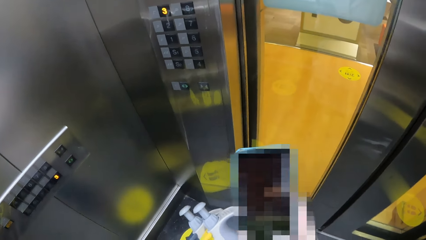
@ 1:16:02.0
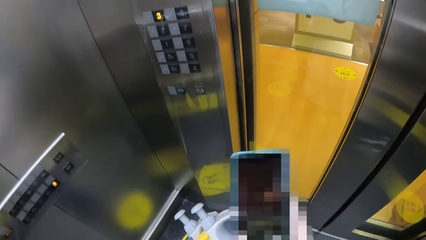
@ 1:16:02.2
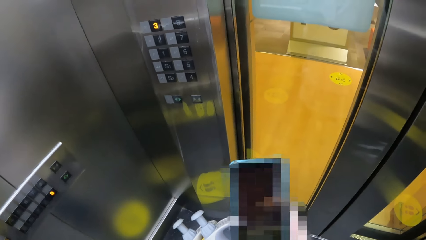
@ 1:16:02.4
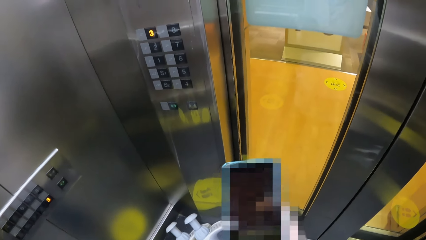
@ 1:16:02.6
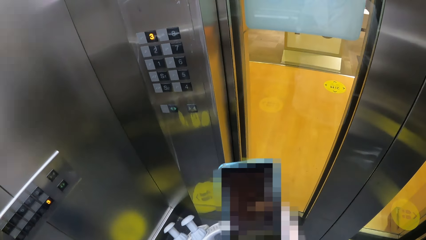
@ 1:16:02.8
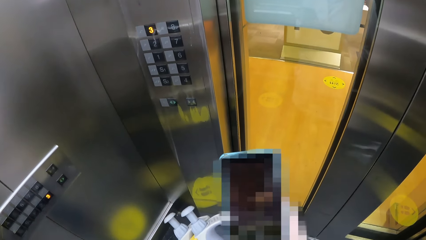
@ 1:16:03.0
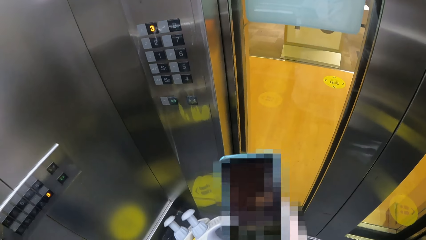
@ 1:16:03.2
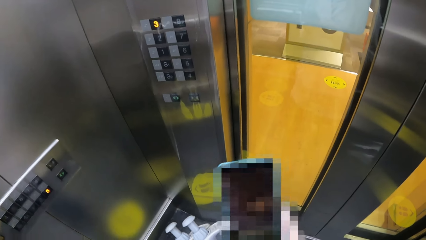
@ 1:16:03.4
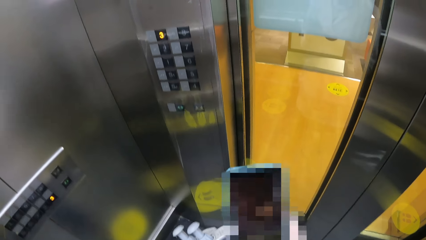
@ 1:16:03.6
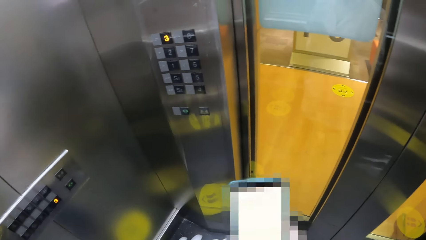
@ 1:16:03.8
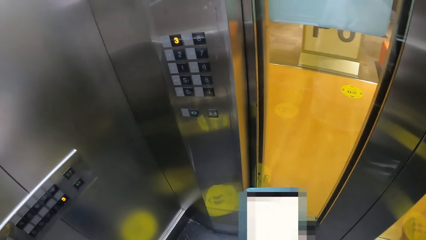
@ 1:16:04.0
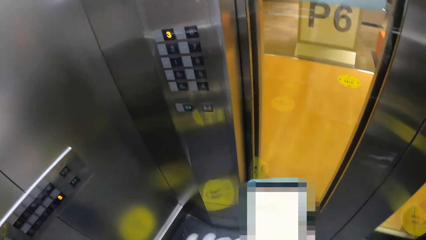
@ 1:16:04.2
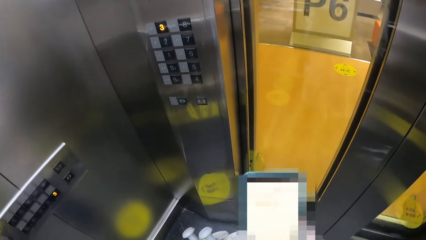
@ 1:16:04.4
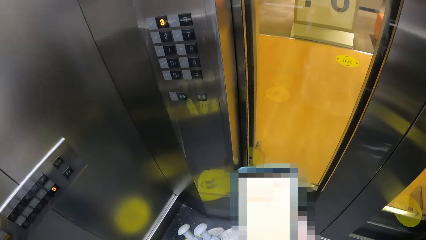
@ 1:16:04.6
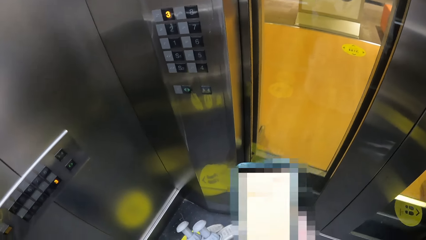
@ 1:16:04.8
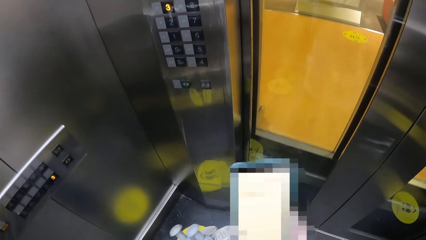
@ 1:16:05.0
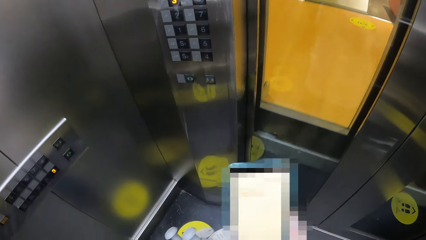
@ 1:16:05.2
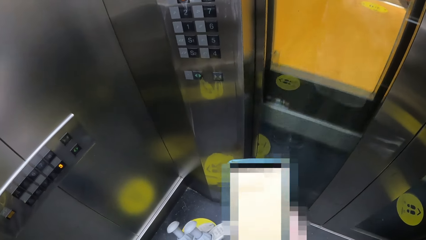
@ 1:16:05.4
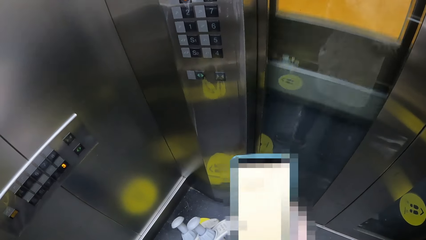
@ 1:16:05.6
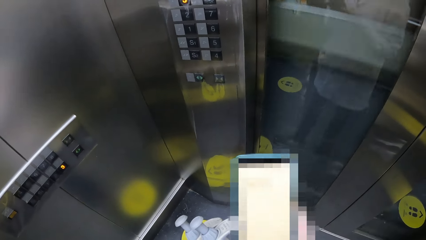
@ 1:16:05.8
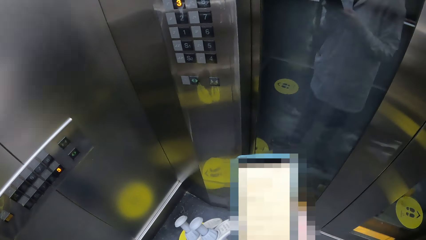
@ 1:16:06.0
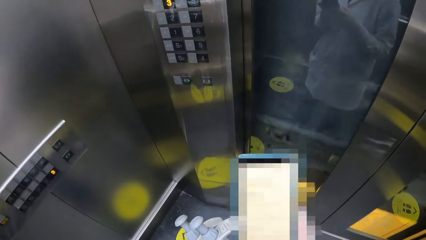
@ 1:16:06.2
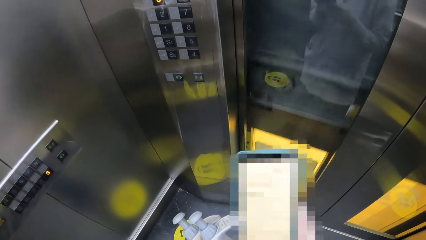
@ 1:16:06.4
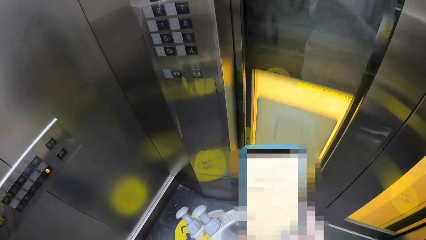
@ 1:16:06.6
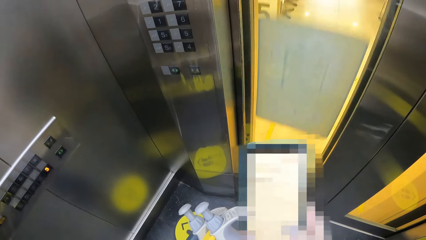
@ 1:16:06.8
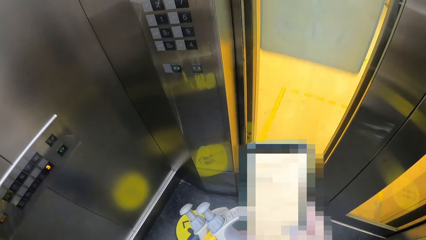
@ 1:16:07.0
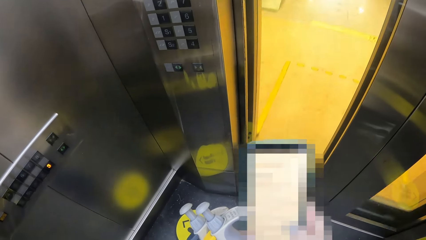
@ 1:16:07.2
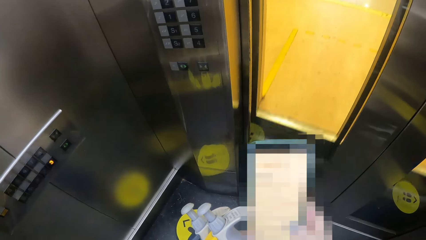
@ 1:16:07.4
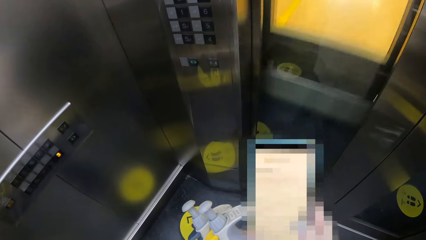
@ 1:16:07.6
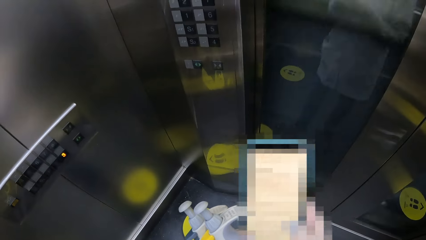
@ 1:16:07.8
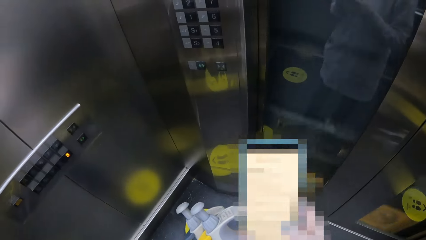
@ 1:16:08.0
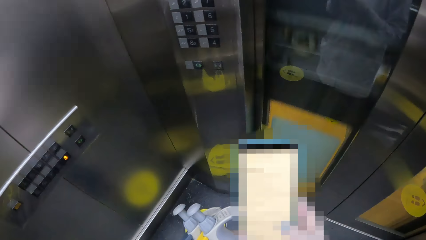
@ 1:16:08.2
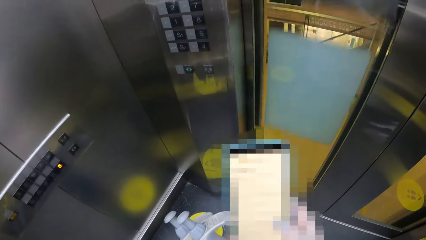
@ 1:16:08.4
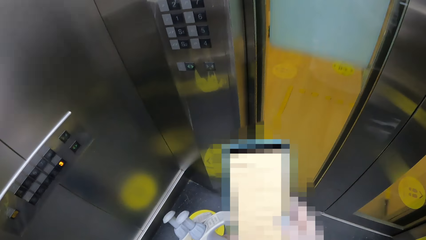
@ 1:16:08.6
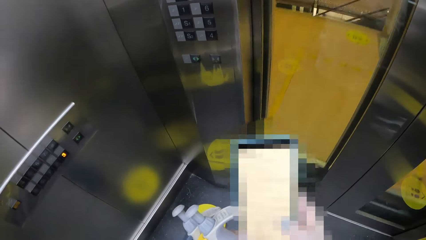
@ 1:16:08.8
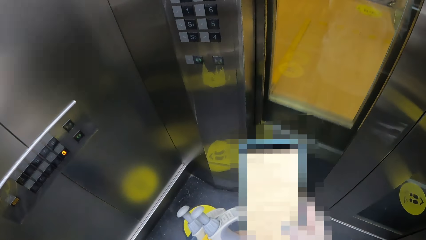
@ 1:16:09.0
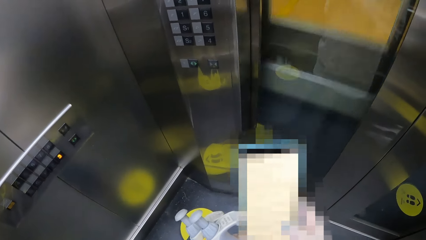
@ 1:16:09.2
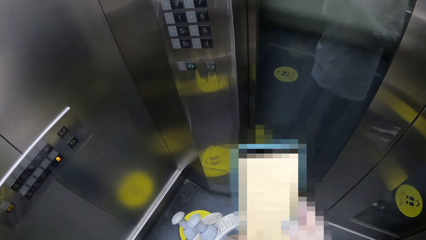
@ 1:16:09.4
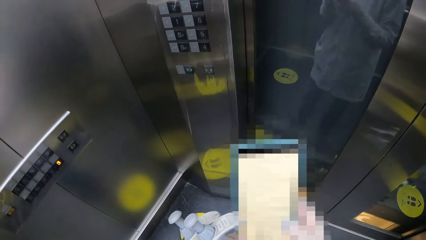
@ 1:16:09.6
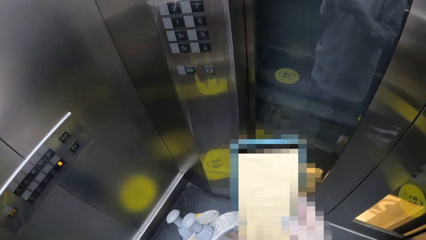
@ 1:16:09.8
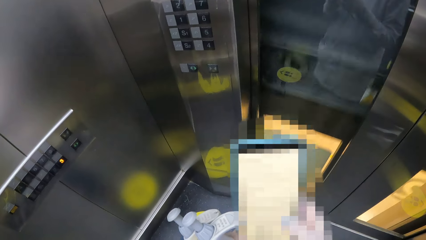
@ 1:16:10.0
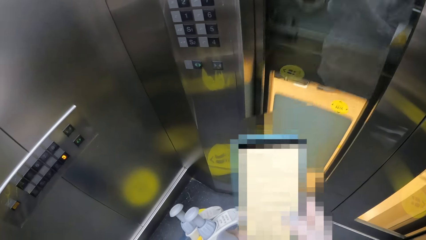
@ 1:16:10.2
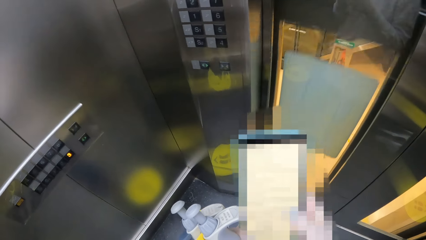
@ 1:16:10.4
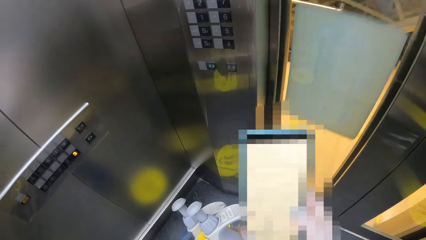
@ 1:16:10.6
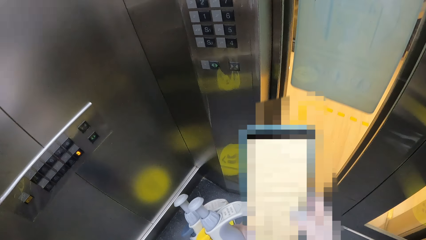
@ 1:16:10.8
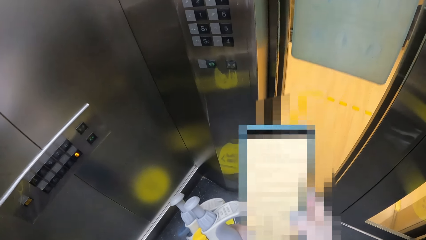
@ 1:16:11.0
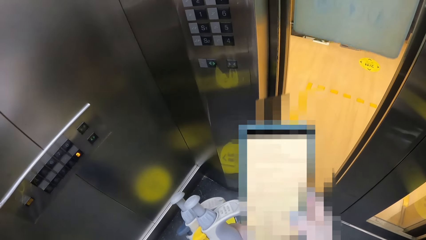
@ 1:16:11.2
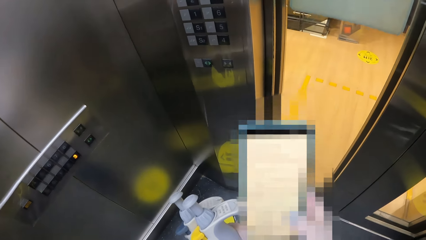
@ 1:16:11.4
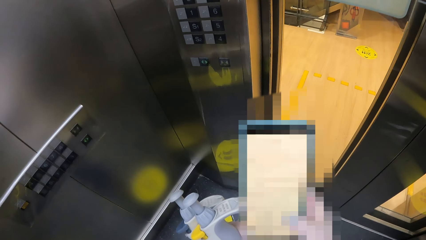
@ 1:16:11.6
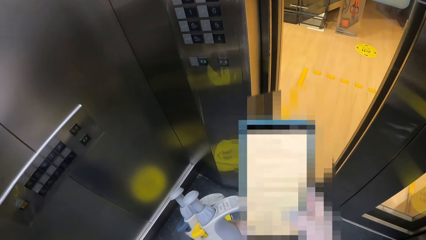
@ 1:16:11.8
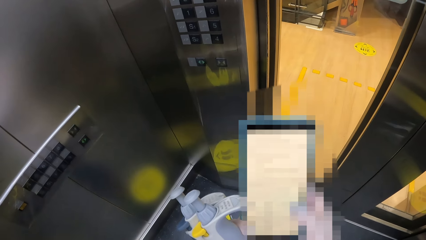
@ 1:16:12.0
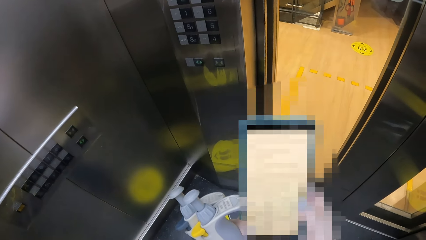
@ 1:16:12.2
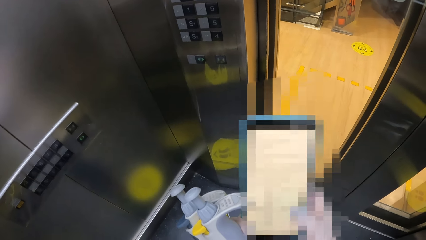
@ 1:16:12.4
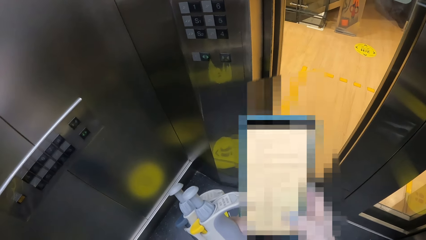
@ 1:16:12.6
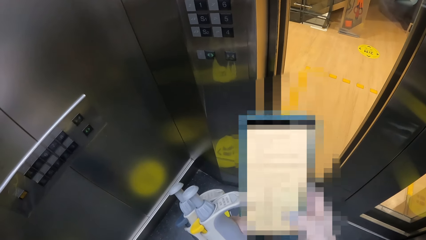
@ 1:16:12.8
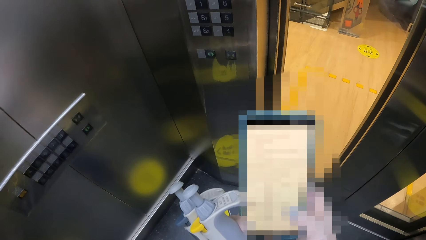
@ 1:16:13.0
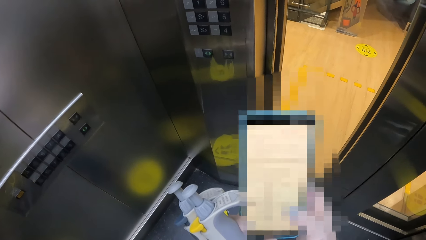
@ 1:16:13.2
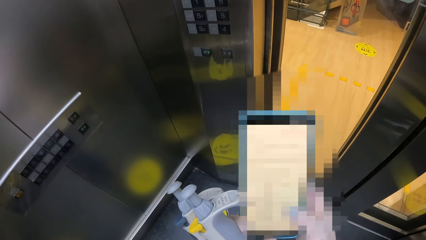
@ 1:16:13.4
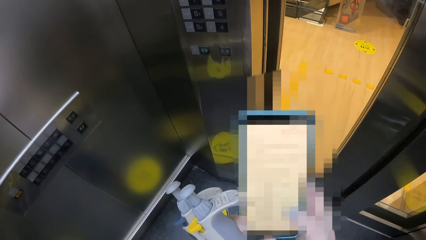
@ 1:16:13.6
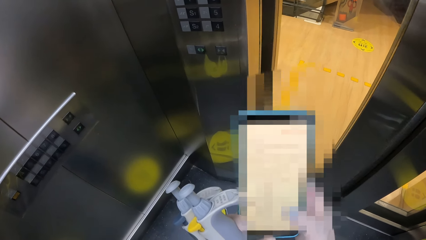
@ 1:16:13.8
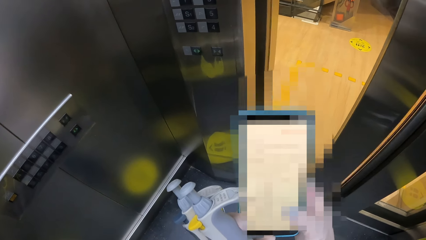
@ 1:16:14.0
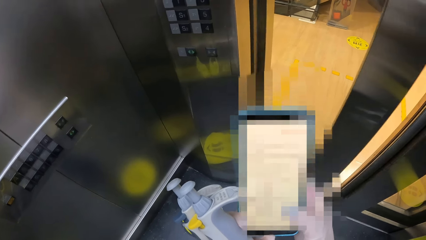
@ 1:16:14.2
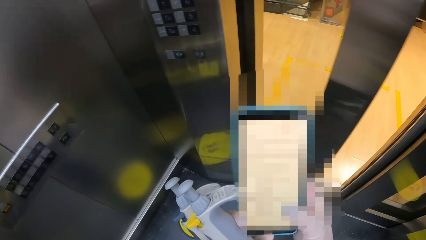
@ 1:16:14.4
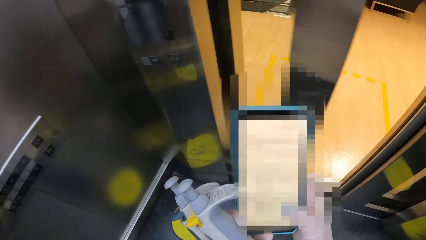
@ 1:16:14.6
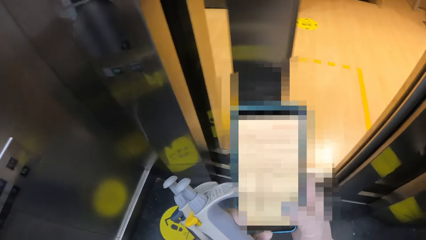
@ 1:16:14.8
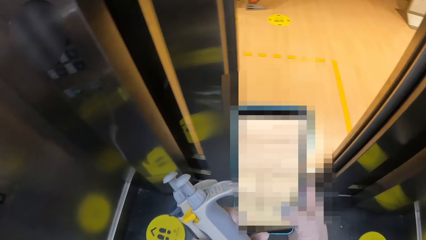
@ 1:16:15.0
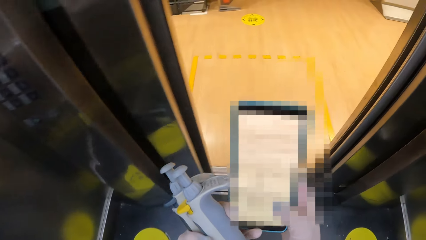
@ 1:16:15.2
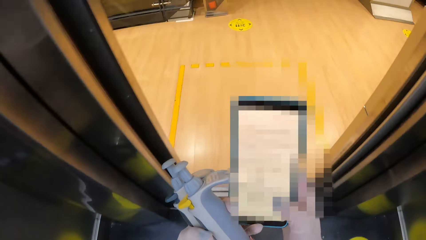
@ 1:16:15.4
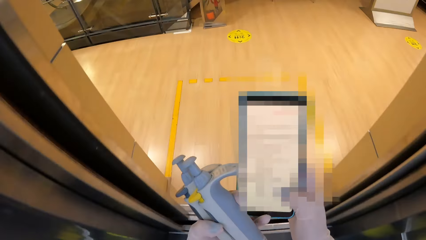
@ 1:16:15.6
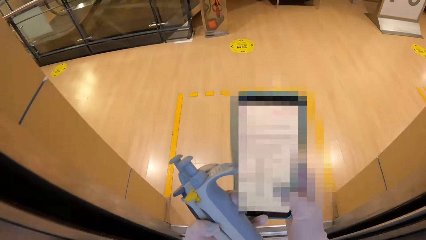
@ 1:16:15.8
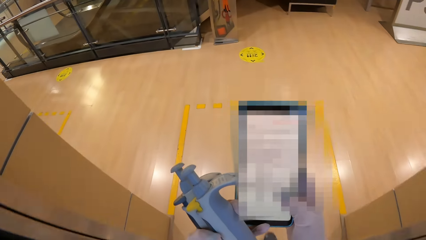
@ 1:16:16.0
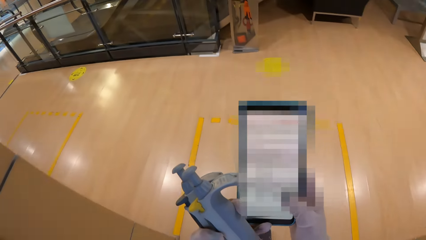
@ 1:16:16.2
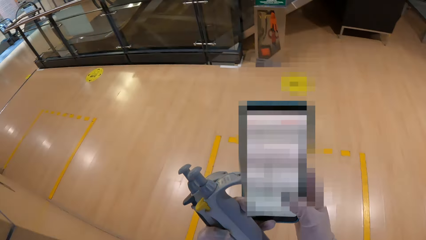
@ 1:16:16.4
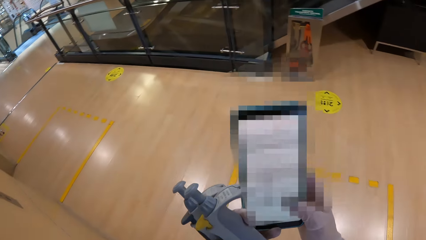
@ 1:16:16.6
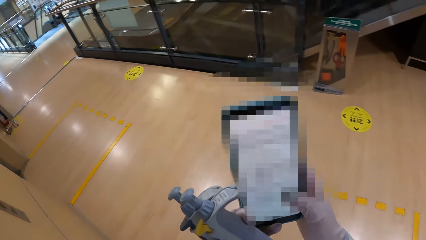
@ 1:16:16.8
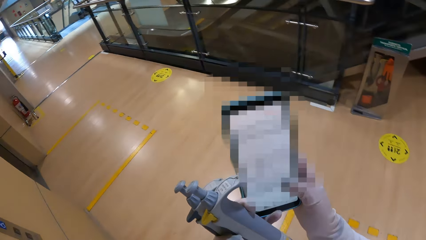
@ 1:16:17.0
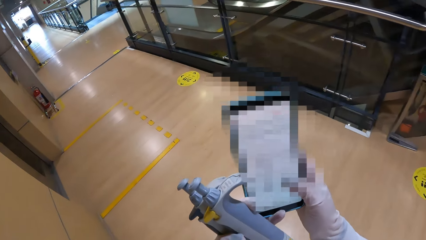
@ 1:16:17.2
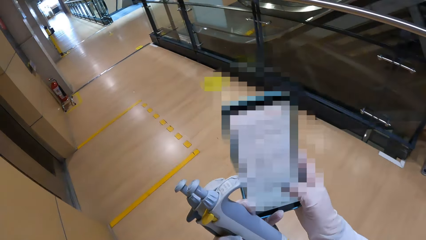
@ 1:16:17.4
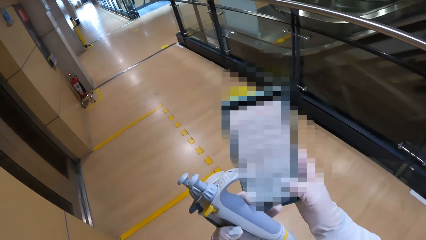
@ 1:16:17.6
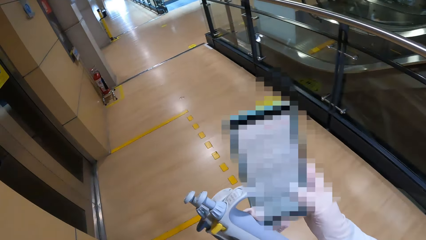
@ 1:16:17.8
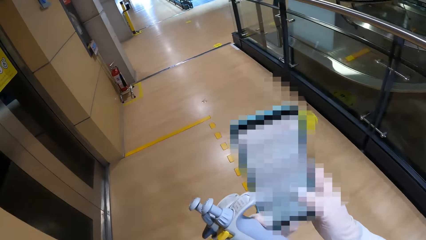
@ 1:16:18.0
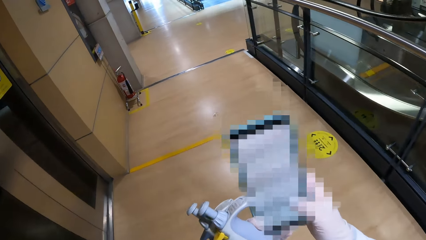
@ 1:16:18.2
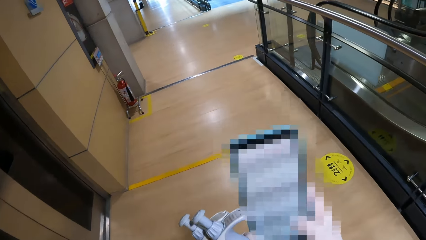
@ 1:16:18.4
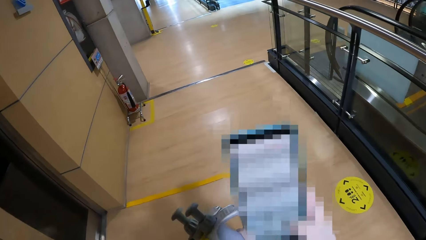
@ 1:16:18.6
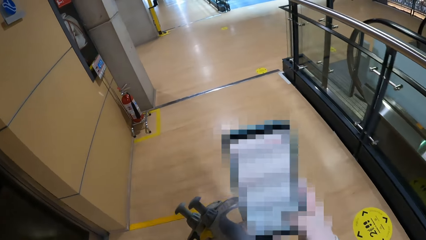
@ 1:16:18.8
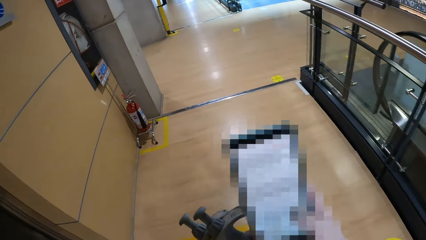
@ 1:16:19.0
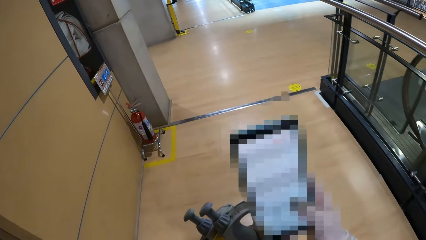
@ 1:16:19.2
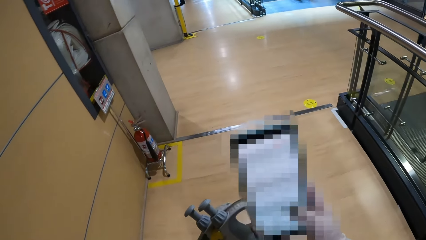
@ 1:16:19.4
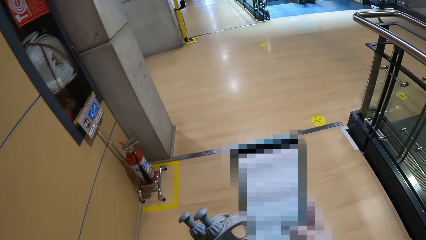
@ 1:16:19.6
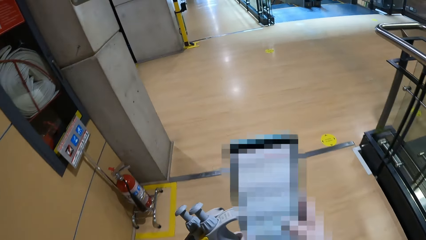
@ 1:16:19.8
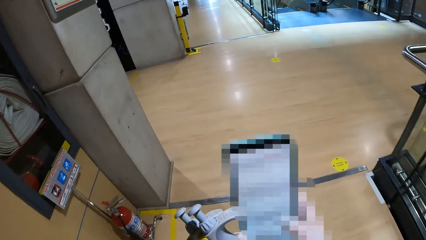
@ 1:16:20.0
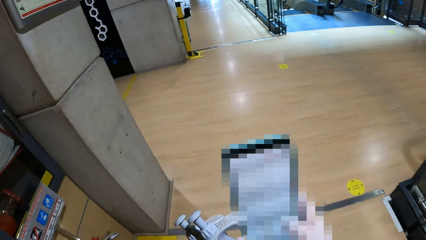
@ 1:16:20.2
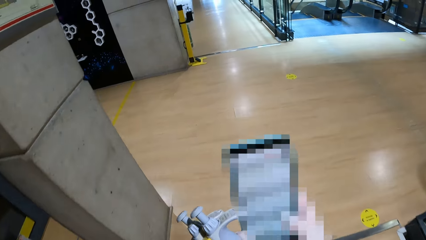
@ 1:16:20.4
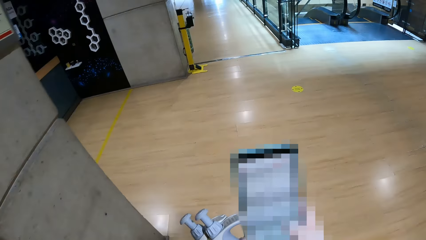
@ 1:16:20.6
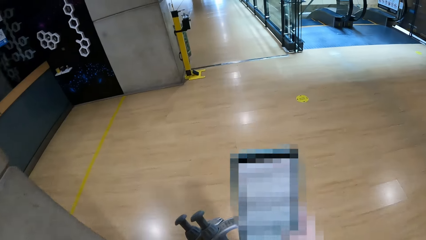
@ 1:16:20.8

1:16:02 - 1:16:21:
The camera wearer walks out of the elevator. She operates the phone with her right hand. She walks around the laboratory.
